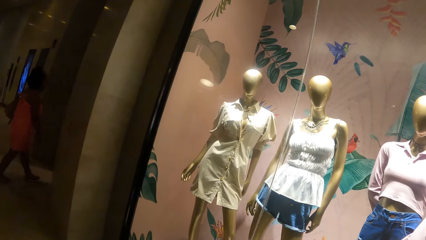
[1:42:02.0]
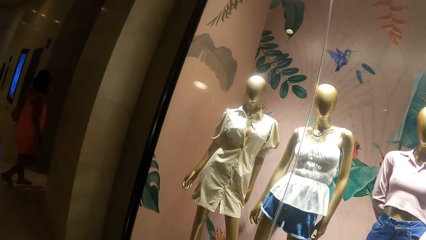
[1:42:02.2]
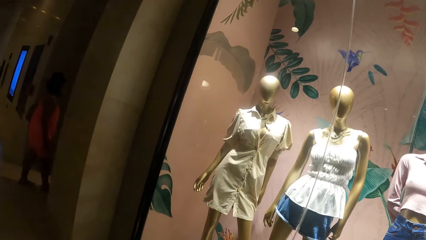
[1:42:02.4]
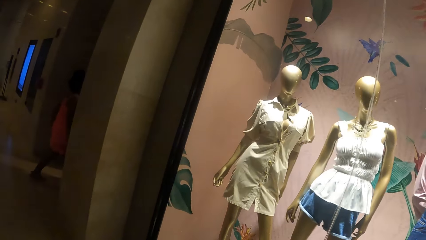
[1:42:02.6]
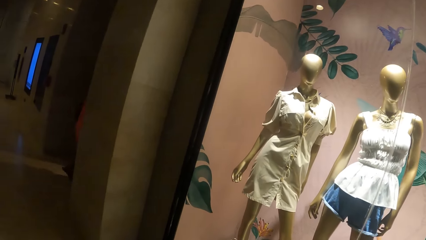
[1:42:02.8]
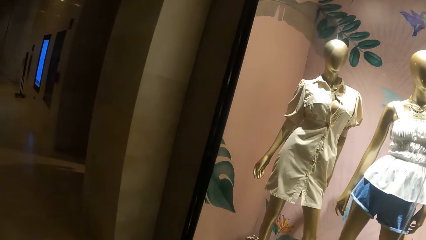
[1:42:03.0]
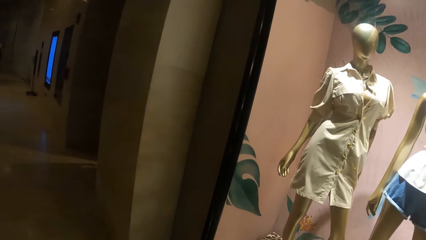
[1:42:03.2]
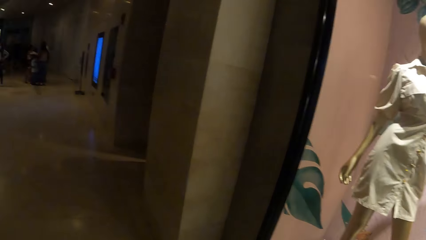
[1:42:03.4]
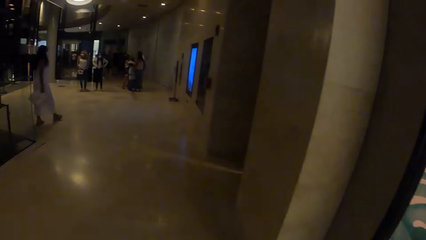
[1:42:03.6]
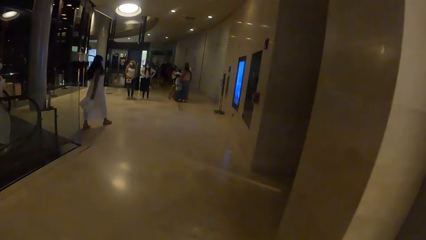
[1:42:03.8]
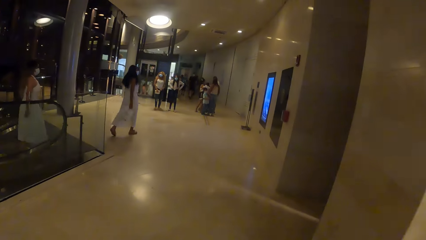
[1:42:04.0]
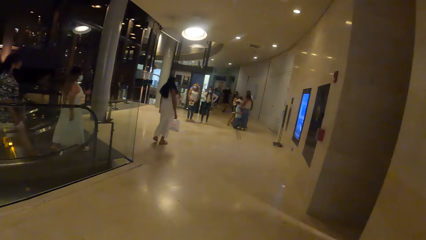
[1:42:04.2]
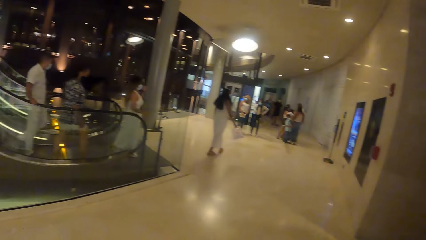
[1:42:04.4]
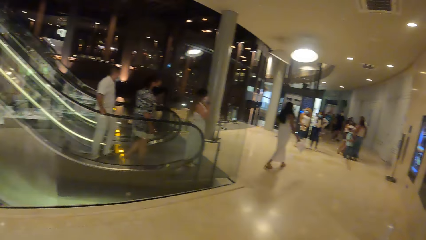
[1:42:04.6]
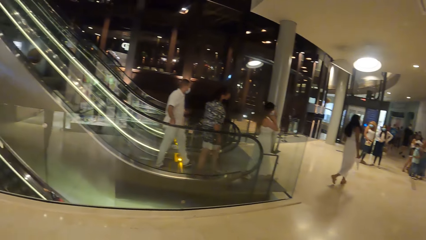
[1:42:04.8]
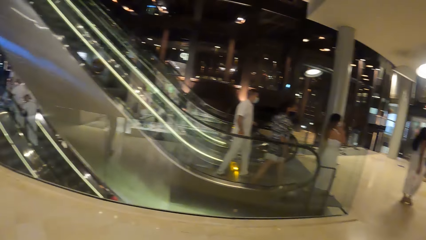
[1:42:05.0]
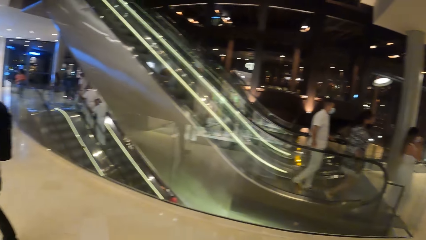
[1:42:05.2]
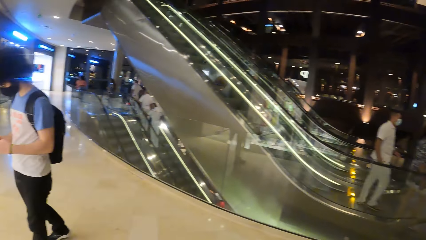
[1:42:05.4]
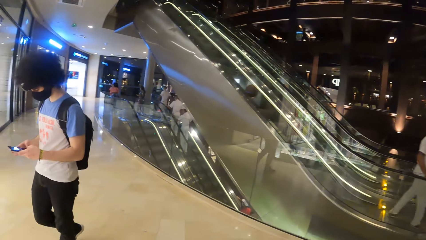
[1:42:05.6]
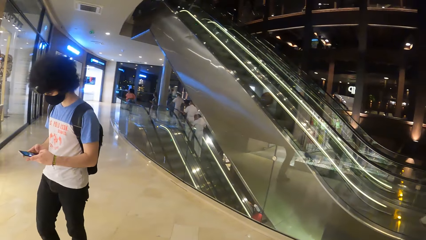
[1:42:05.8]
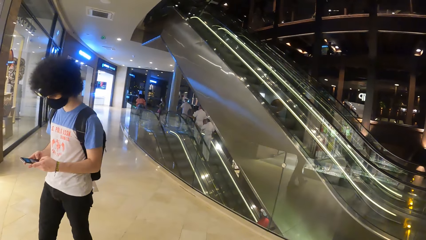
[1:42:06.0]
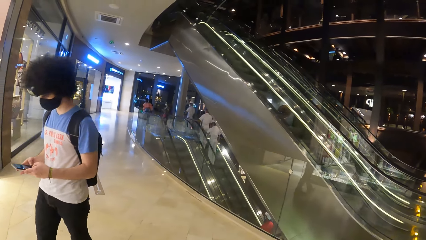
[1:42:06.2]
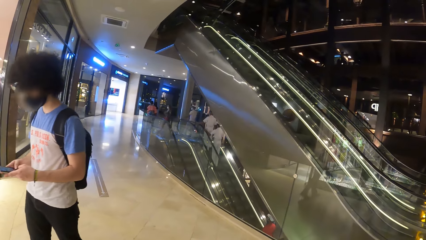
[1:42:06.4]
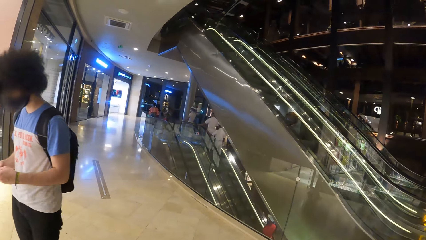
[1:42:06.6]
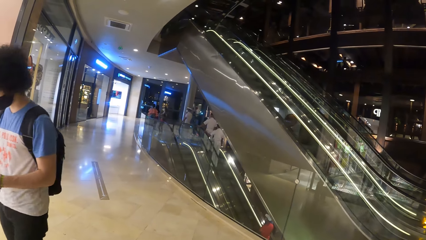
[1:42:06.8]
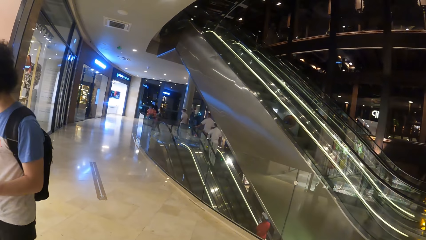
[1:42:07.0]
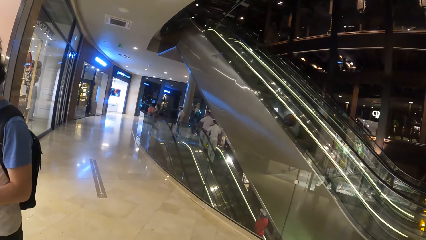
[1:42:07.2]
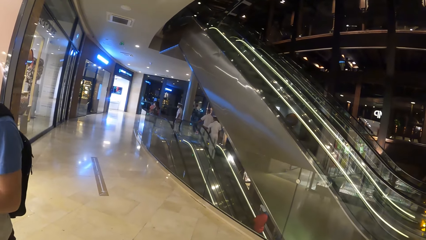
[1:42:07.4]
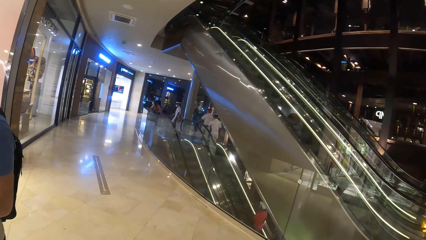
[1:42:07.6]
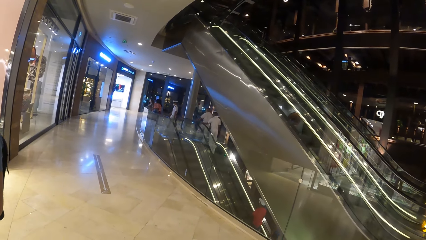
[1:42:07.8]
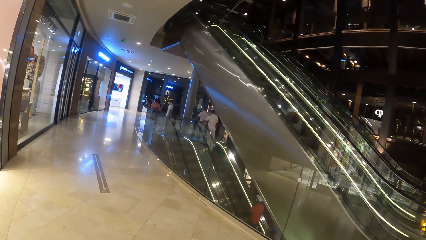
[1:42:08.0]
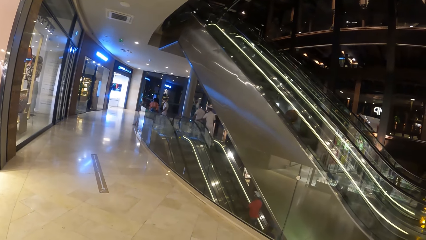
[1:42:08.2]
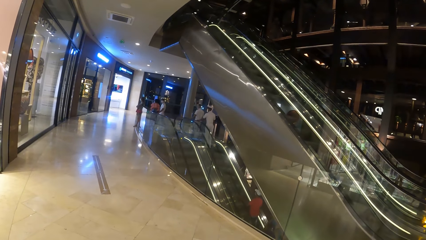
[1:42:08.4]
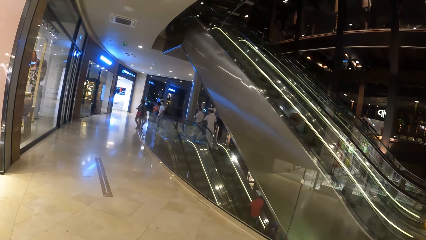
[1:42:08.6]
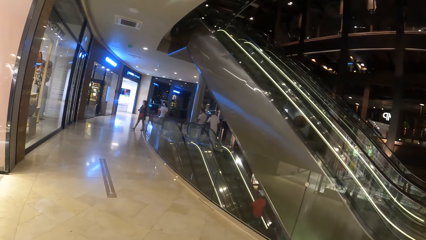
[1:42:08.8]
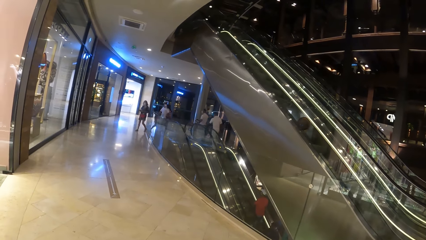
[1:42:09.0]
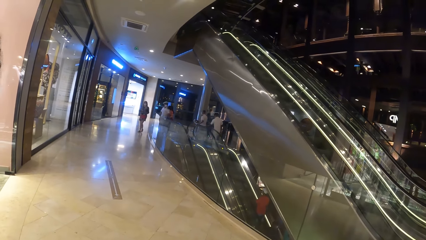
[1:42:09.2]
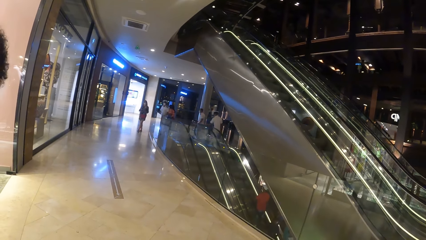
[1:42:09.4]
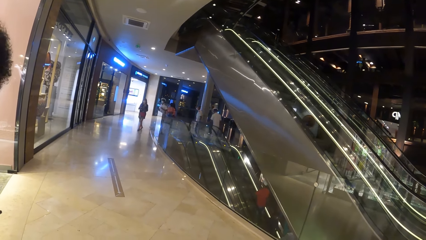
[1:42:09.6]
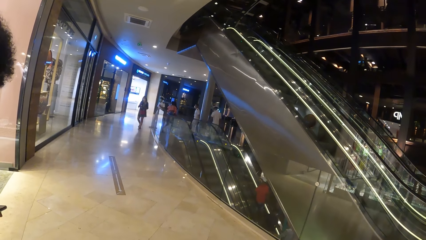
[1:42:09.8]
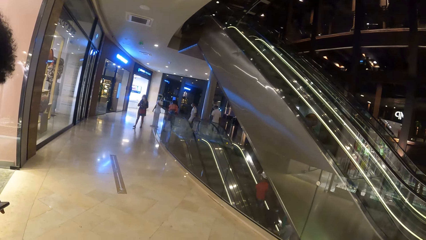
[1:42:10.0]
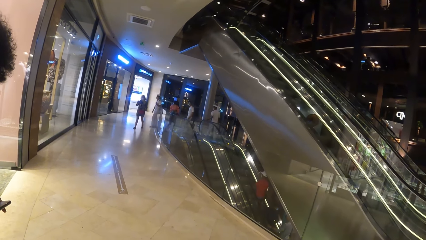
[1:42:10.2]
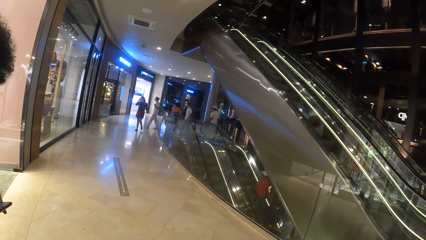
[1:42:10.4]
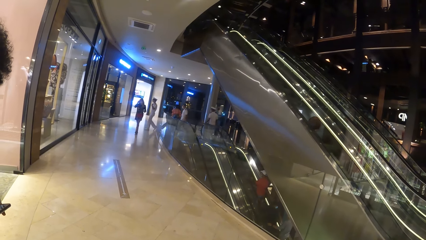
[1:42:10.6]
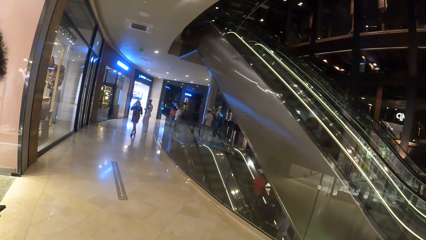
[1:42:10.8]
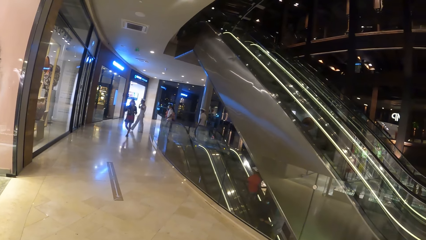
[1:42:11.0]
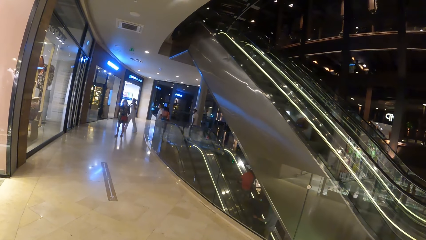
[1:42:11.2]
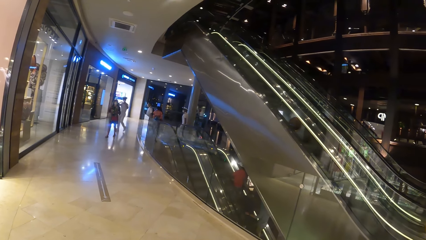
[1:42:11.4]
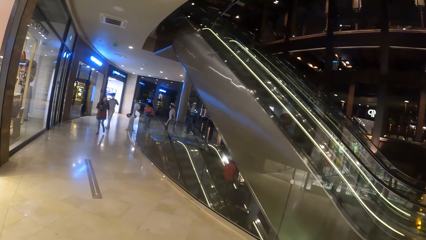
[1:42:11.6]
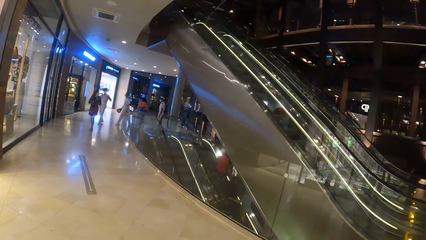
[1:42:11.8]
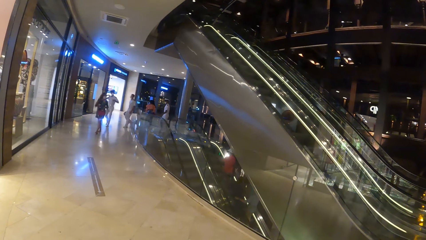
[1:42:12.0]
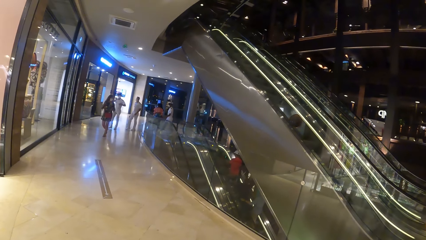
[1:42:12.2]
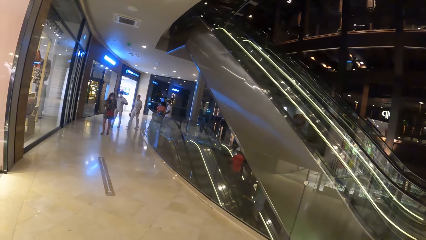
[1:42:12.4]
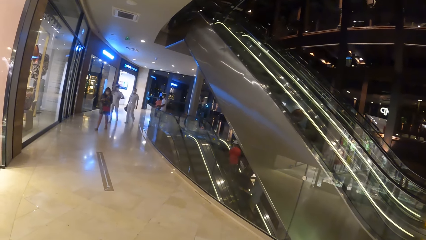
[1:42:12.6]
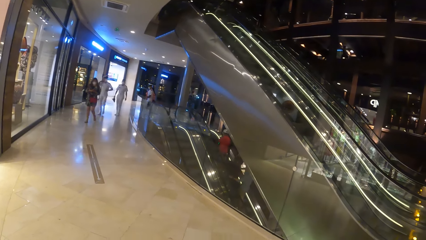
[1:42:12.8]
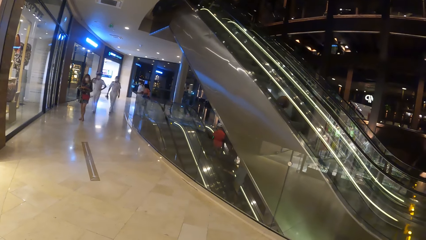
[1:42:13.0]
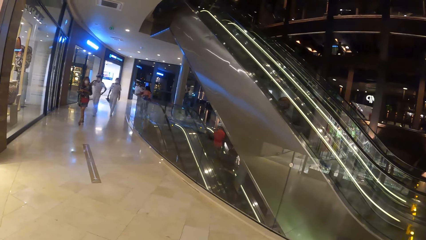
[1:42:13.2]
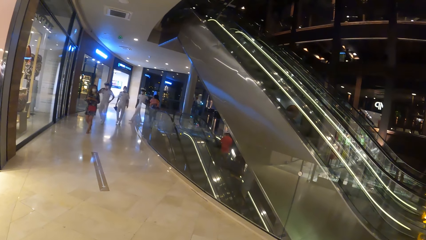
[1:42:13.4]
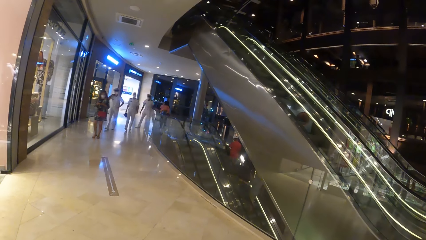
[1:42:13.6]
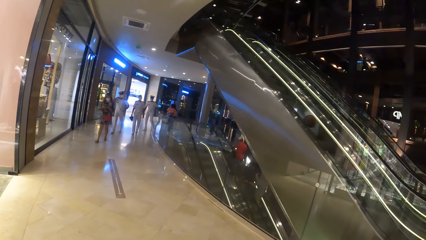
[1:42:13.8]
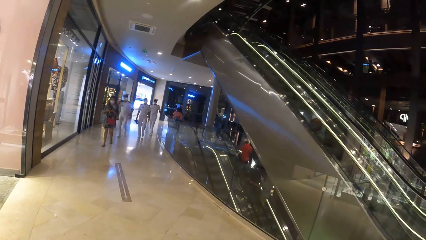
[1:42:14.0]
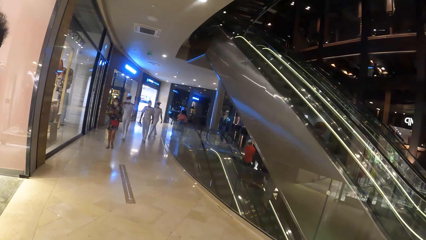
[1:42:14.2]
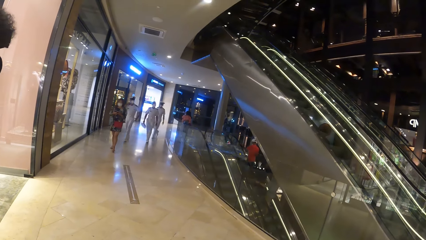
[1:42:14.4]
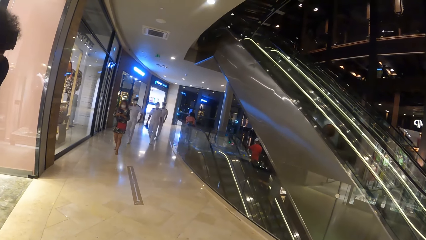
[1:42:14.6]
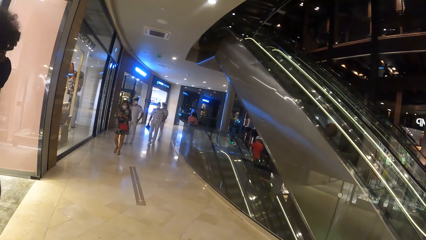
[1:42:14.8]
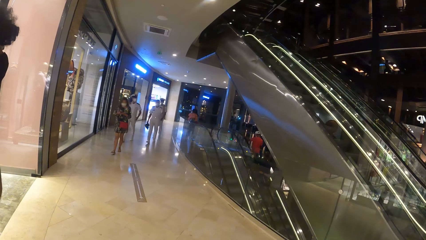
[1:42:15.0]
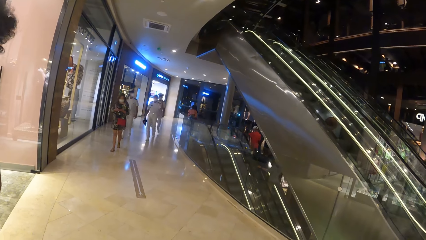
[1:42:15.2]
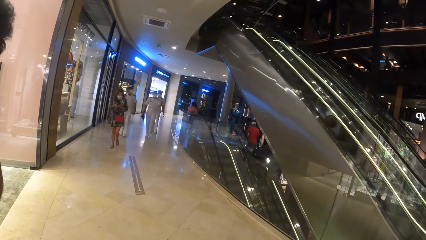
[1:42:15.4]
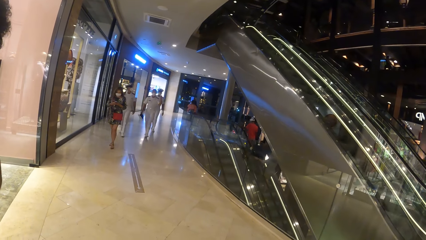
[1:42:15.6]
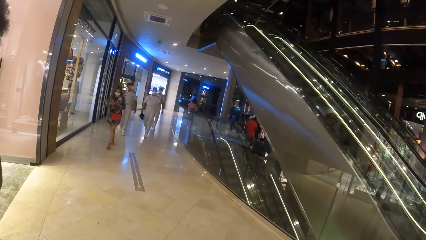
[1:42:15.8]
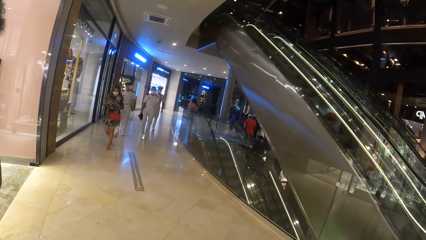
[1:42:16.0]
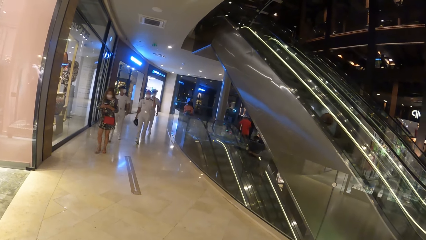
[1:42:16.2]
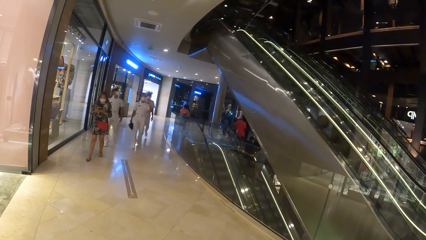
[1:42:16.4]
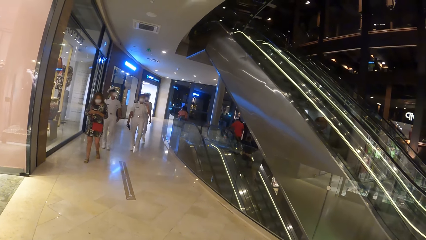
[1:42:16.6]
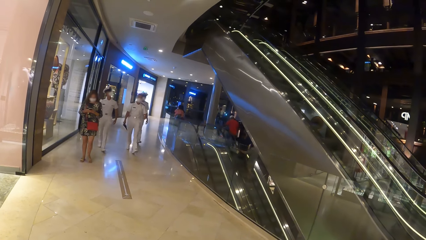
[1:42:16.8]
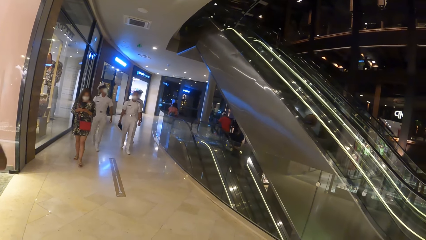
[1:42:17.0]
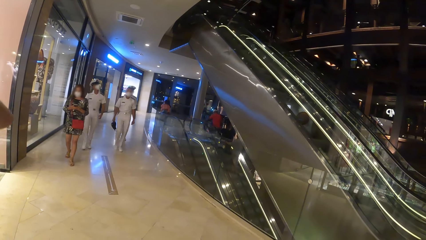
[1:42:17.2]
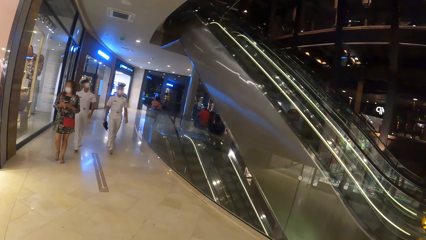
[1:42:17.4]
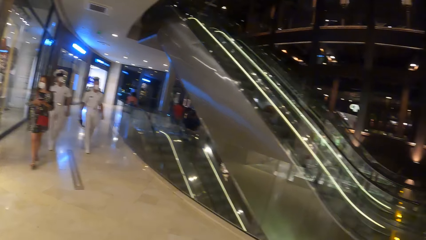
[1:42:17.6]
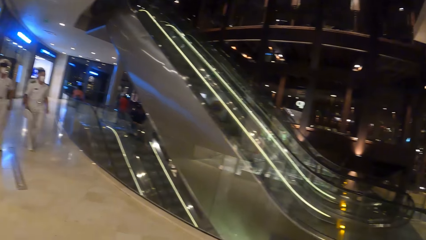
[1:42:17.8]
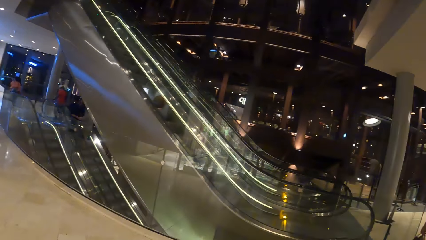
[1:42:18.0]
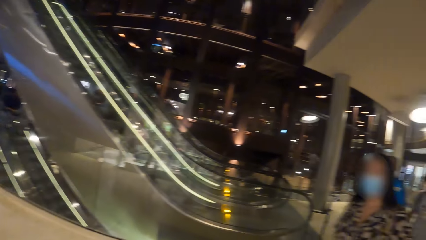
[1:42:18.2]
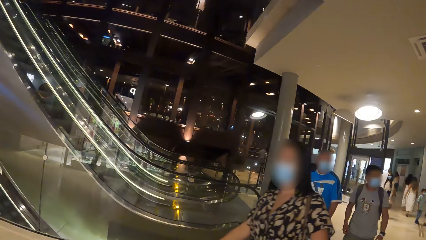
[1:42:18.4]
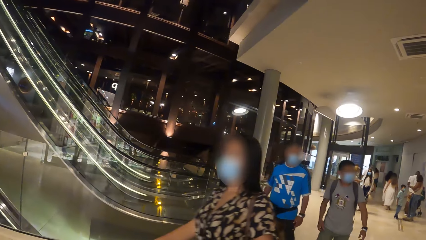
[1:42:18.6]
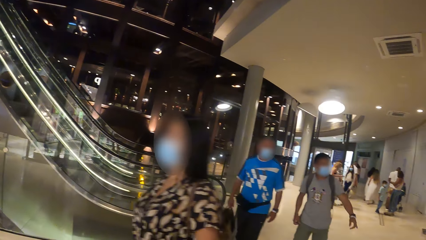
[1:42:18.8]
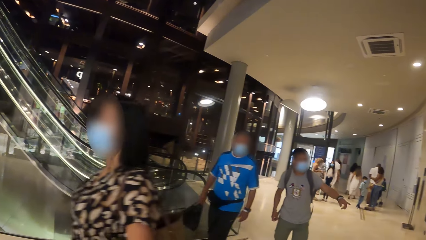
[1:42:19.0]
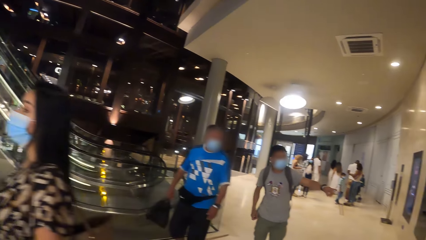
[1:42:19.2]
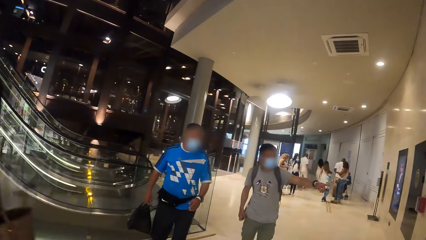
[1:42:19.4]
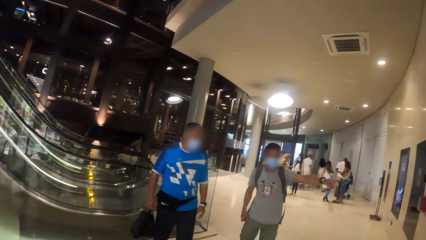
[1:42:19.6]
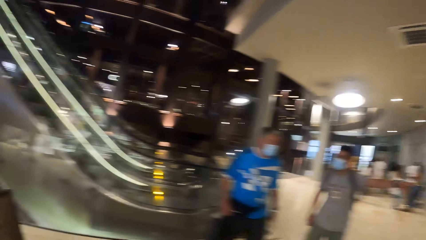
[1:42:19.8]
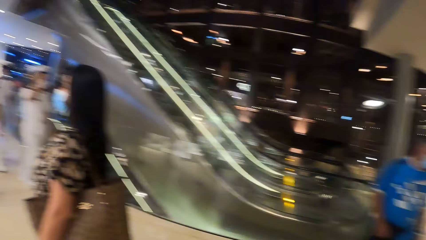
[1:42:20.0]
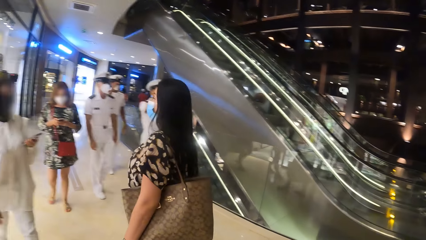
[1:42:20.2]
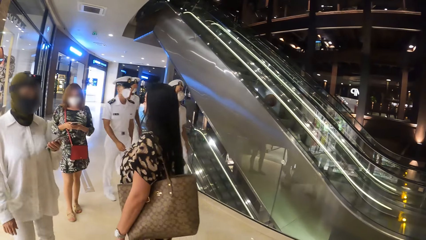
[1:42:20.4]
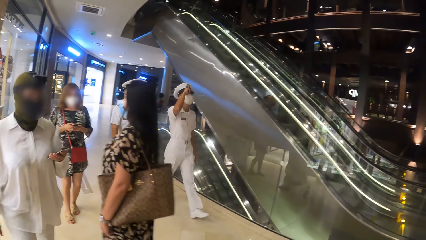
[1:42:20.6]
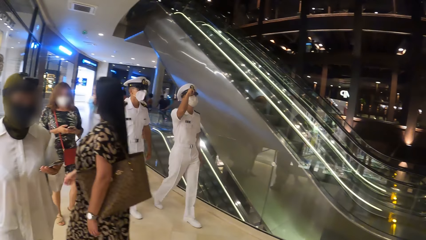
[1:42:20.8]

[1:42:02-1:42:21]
The man operates the phone with his hands. The camera wearer looks around. A woman operates a phone with her hands. Another man gesticulates with his left hand.
